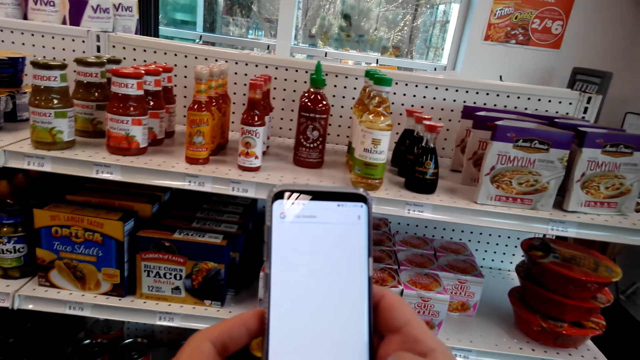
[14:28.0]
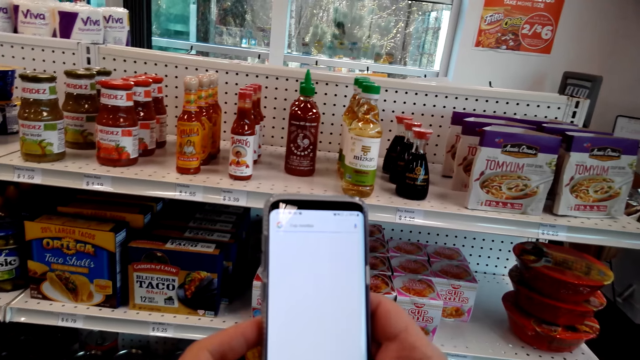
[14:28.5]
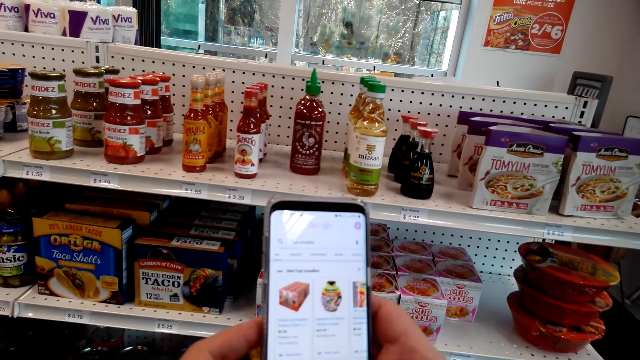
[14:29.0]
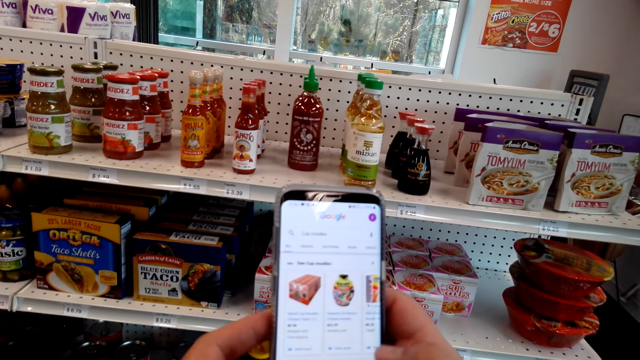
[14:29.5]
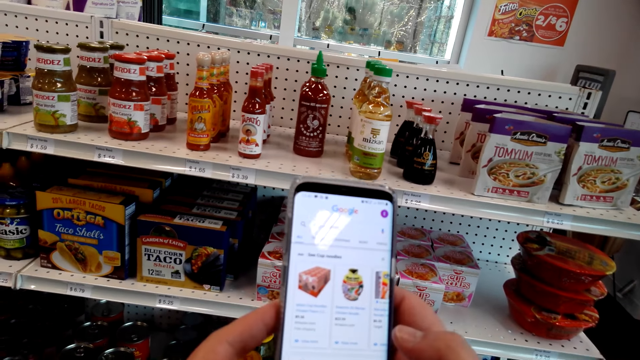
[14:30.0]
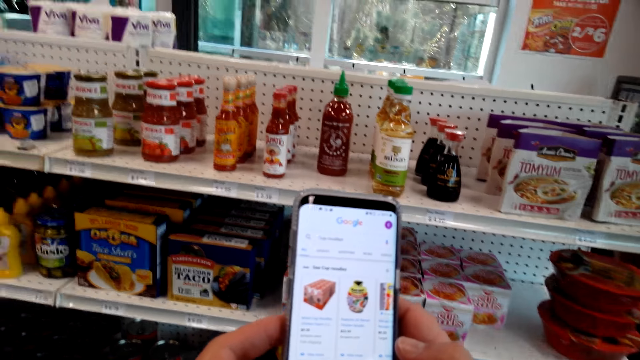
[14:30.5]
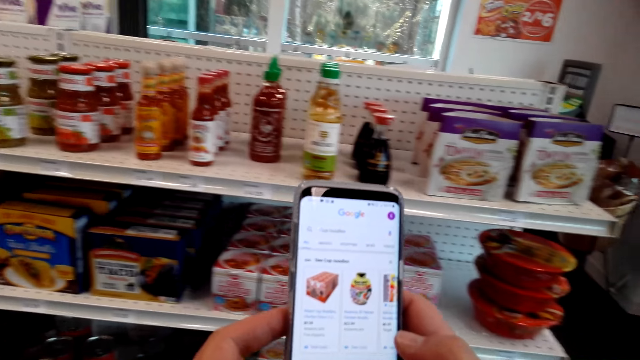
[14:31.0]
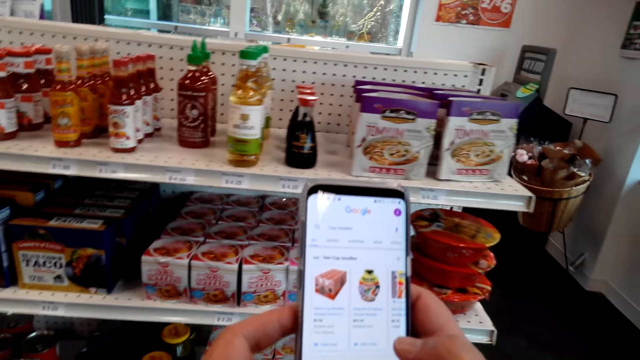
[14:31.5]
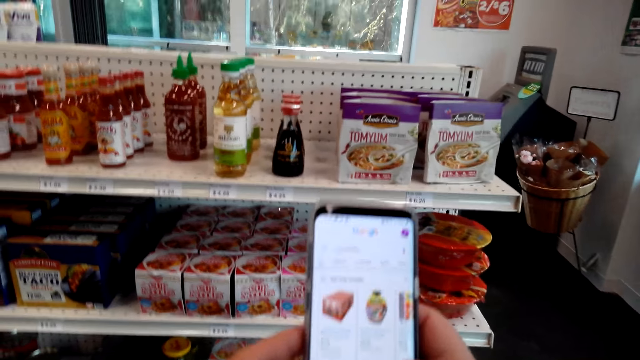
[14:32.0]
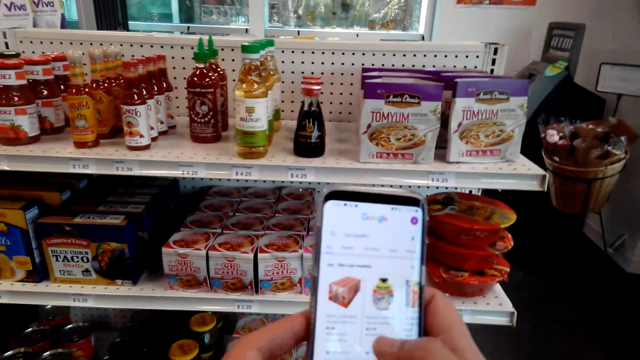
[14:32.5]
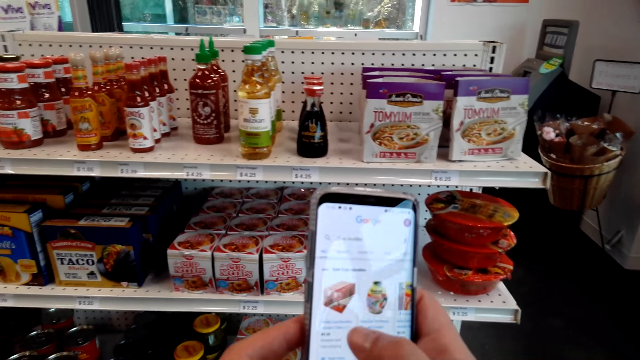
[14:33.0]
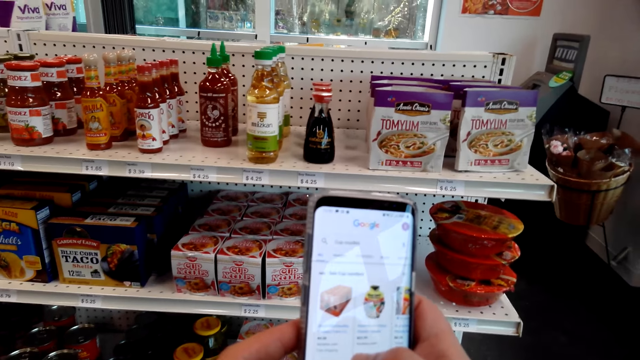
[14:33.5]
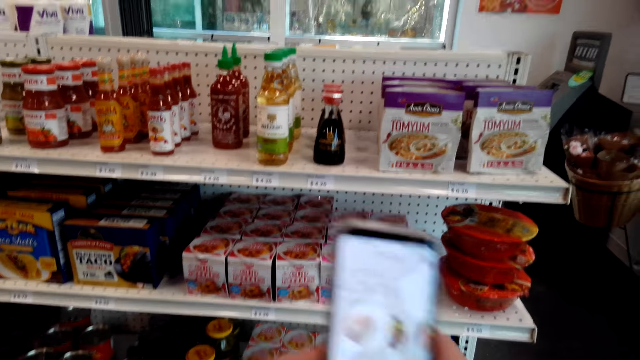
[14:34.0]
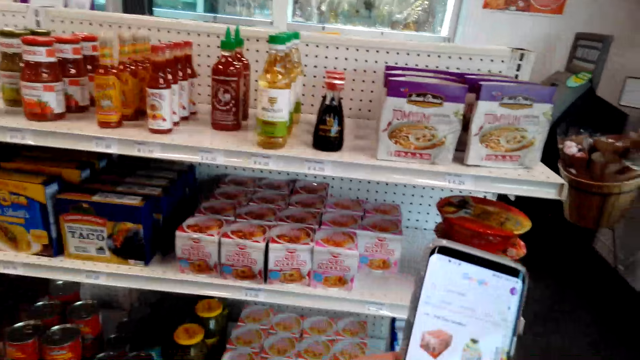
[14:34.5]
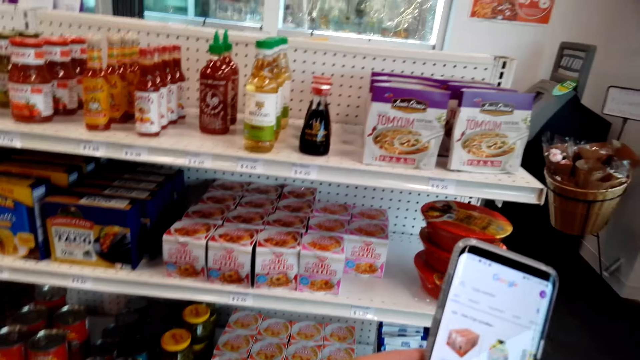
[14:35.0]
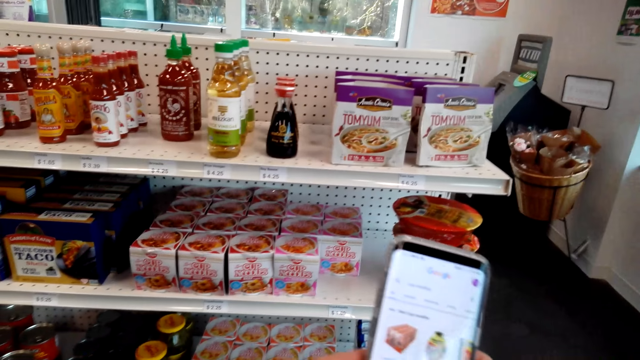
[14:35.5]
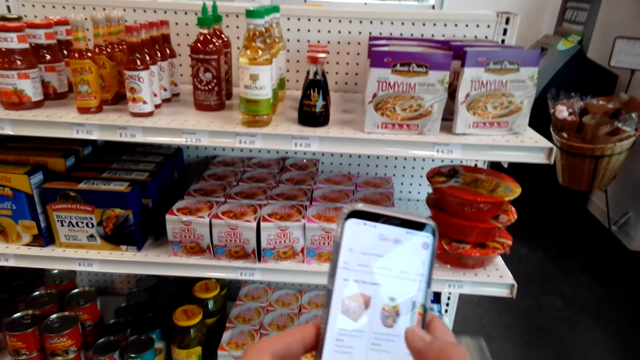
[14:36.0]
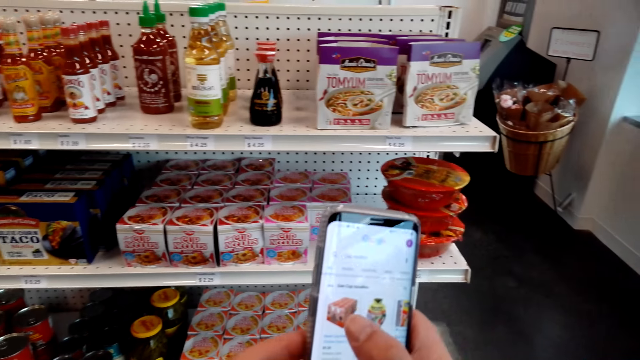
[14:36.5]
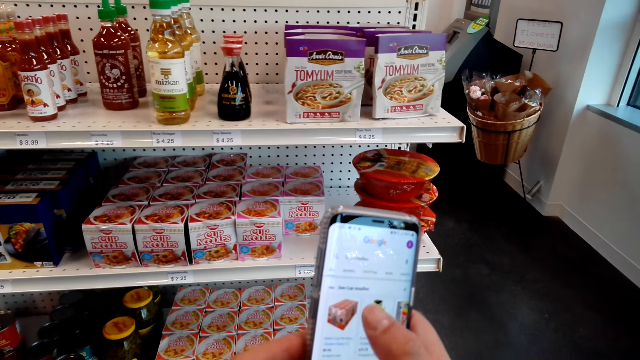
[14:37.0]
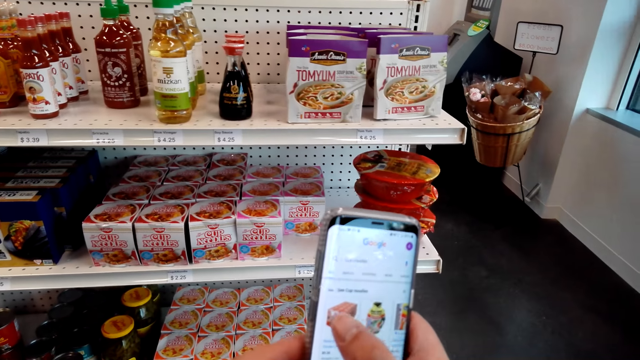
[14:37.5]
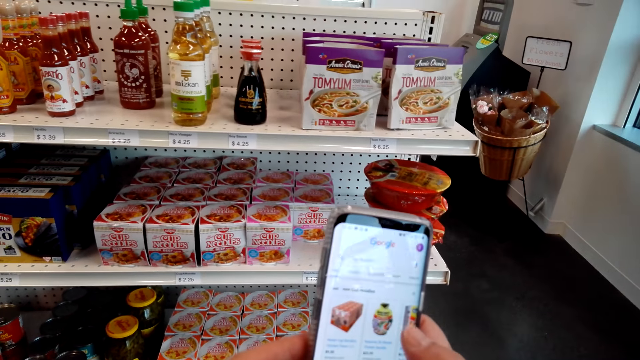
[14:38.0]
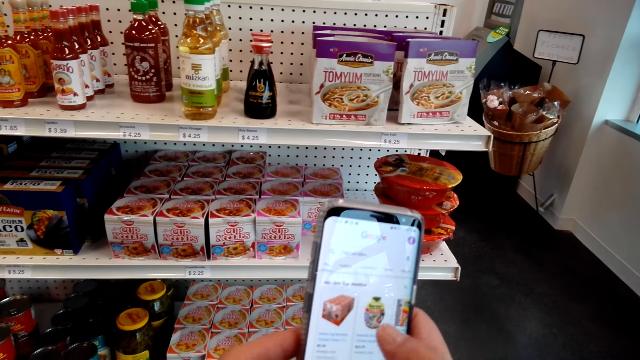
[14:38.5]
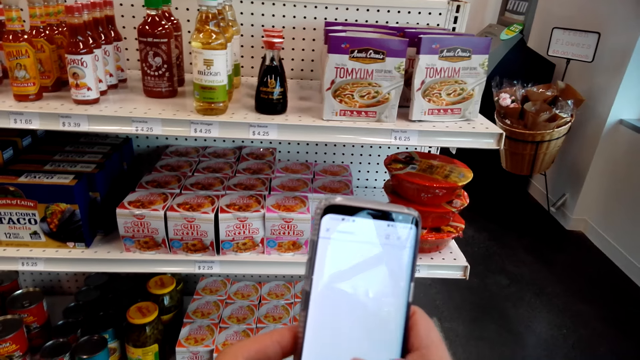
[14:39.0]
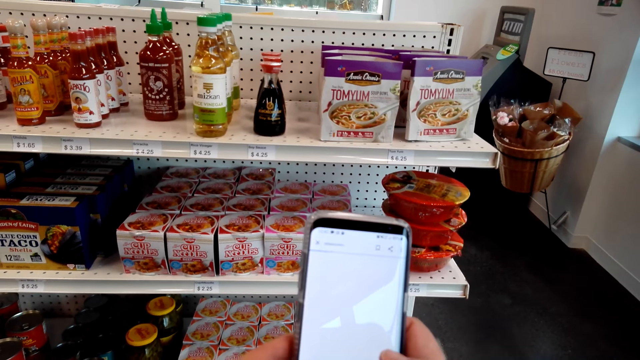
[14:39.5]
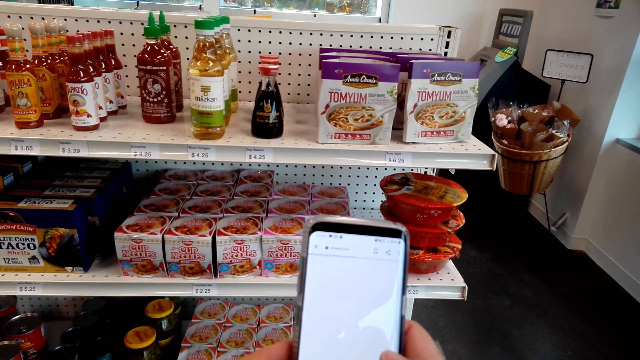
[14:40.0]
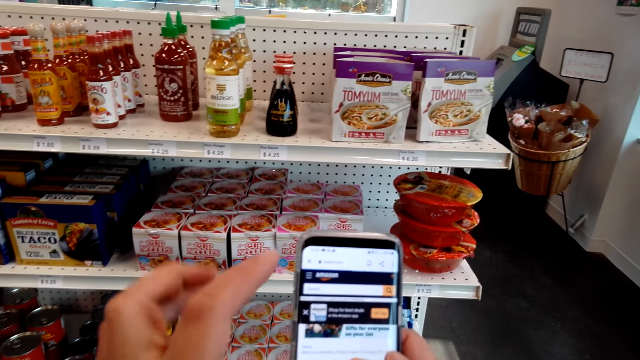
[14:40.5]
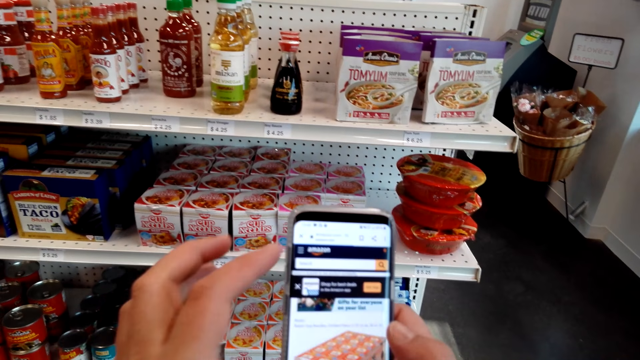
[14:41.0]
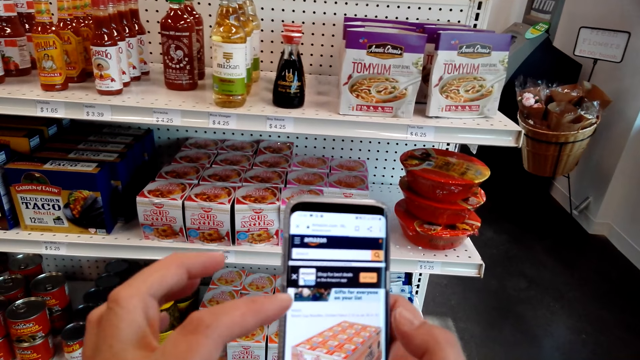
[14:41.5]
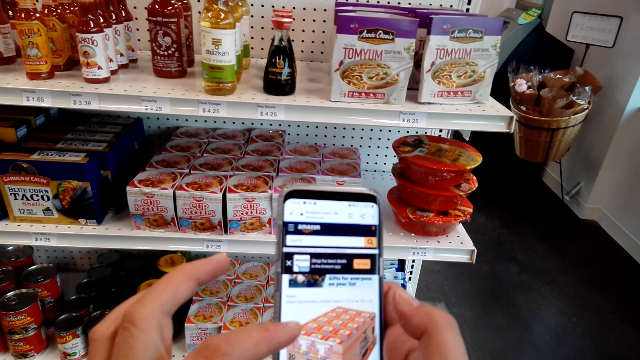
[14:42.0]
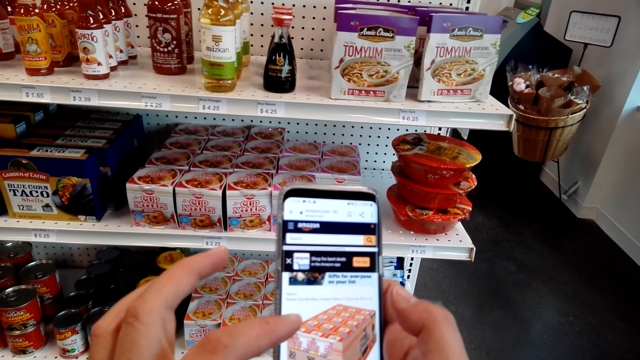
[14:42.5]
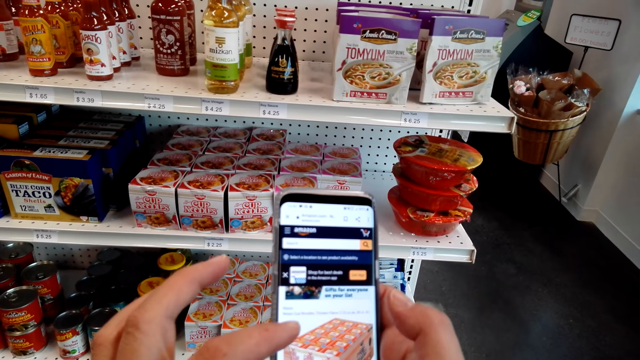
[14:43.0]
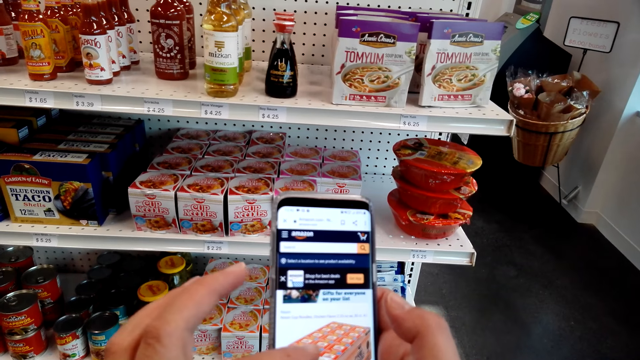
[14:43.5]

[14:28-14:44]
The camera wearer scrolls through the phone.

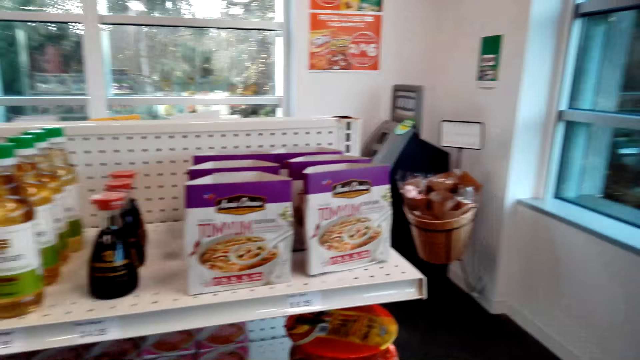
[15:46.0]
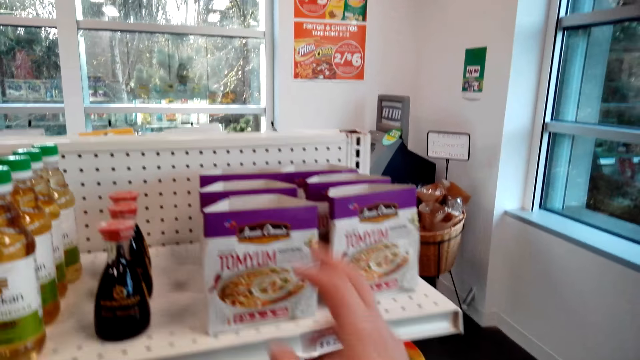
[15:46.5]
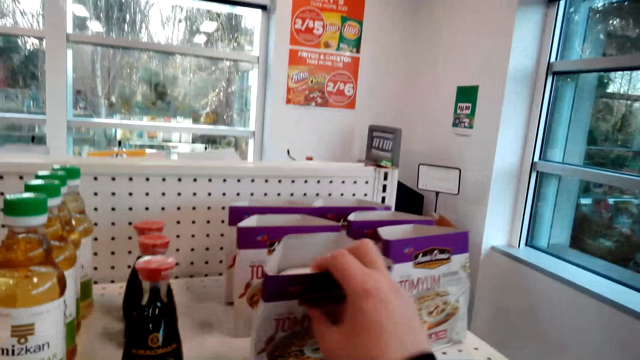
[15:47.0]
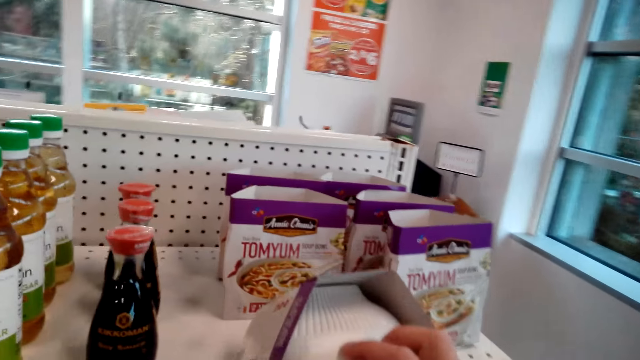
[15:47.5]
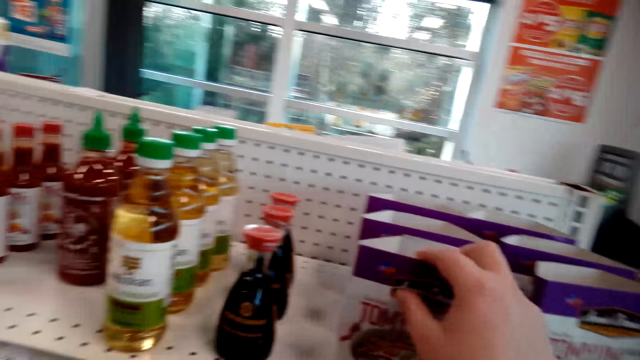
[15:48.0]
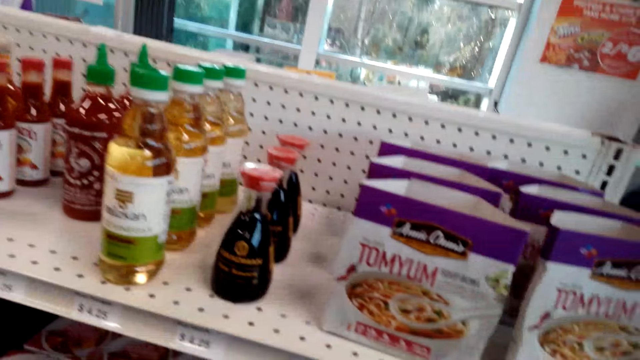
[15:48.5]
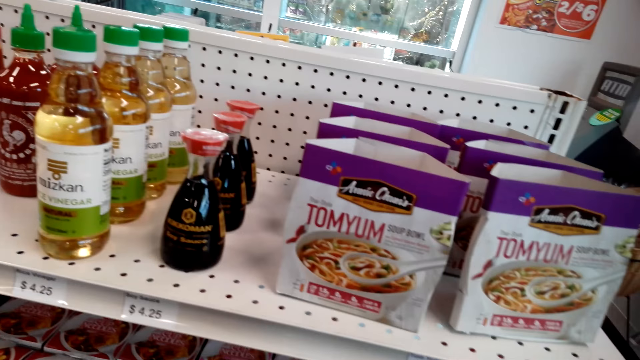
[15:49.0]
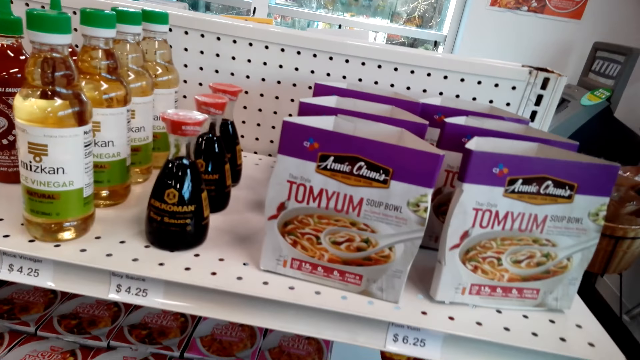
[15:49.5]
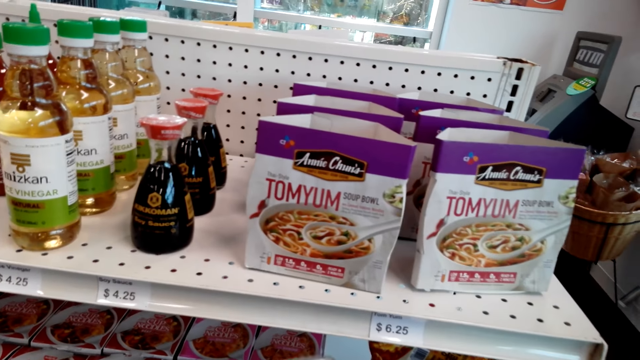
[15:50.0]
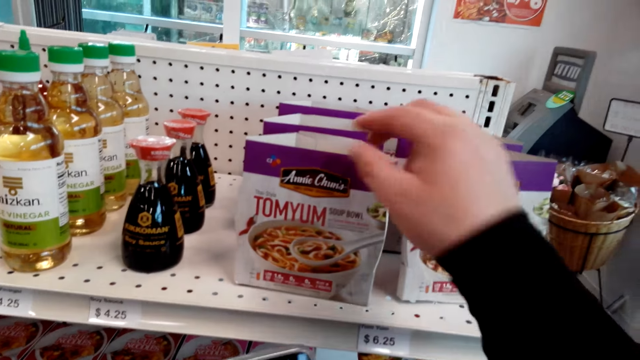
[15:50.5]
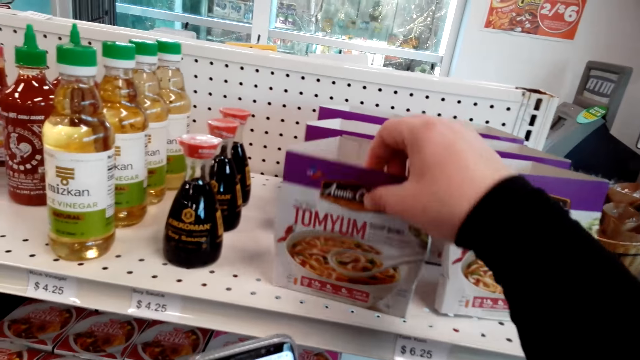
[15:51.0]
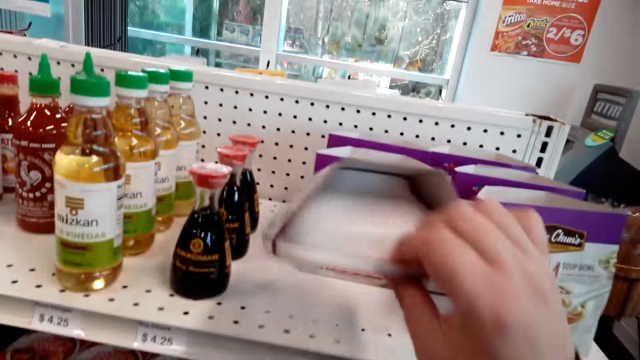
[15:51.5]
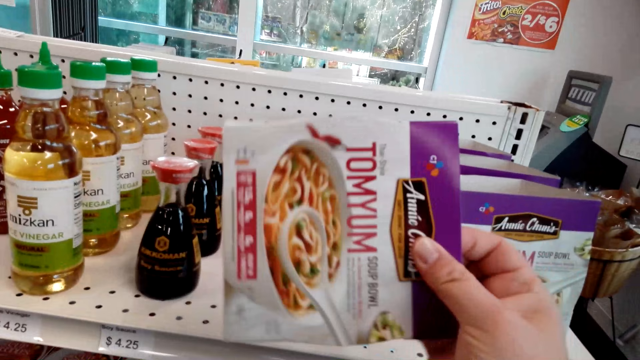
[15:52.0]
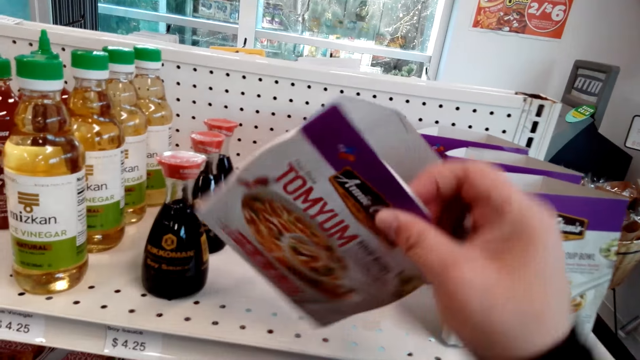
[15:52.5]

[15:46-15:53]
The camera wearer checks something. They pick a packet of a product. They put something in the shelf. They pick something.
